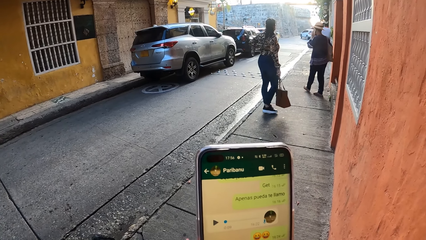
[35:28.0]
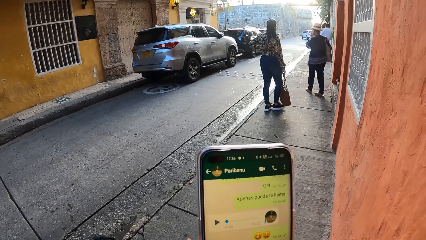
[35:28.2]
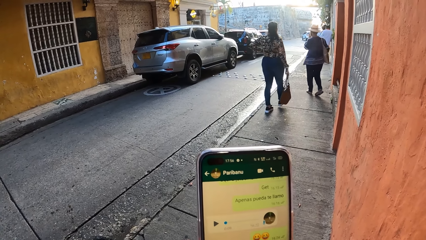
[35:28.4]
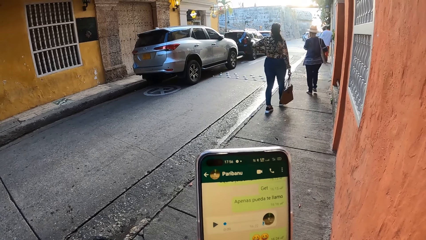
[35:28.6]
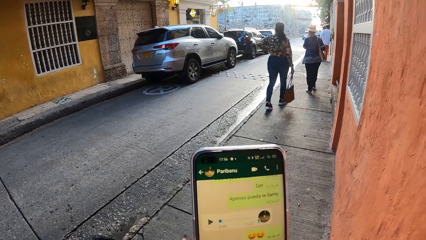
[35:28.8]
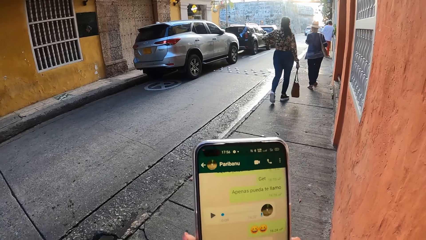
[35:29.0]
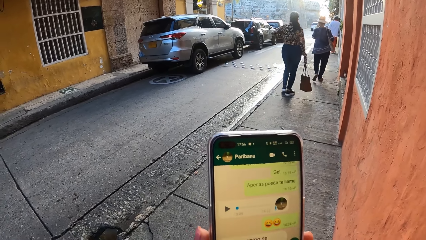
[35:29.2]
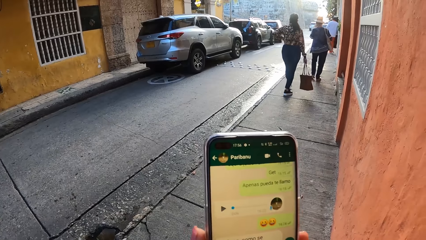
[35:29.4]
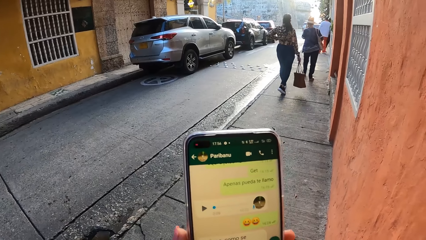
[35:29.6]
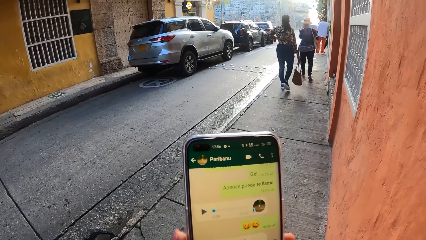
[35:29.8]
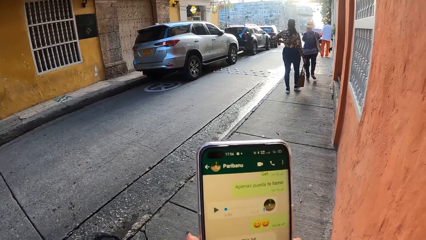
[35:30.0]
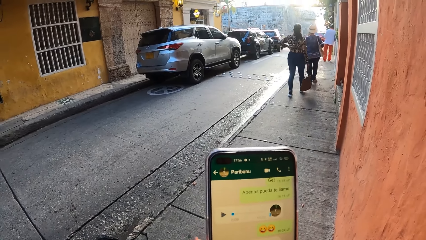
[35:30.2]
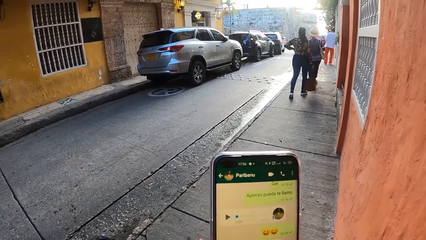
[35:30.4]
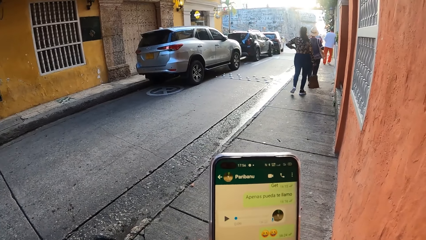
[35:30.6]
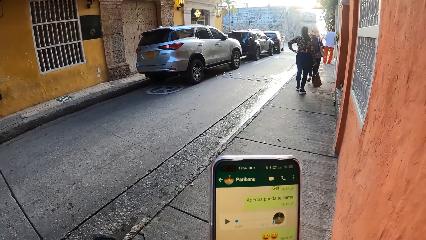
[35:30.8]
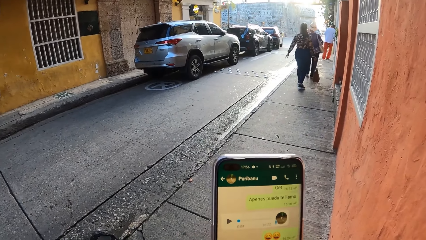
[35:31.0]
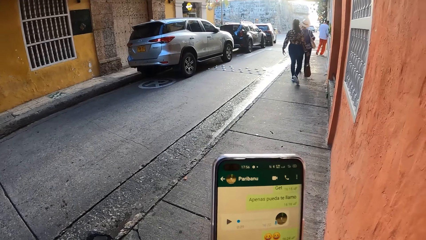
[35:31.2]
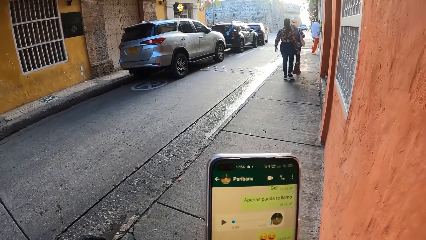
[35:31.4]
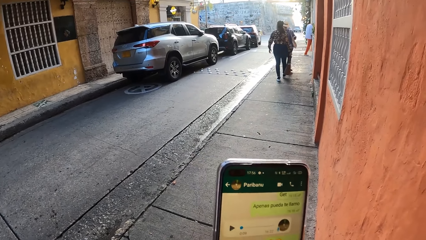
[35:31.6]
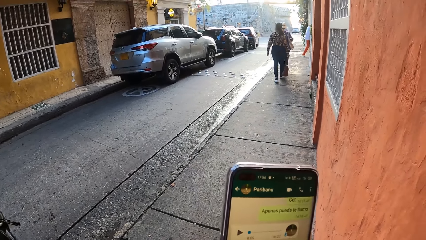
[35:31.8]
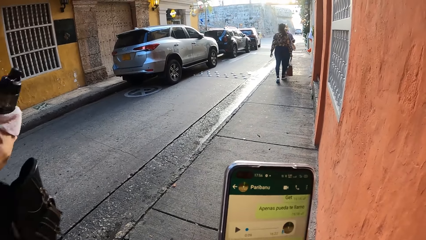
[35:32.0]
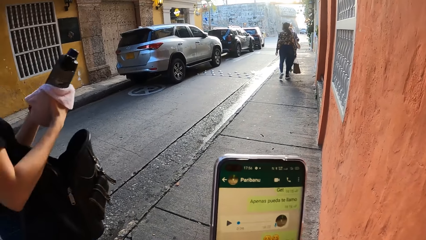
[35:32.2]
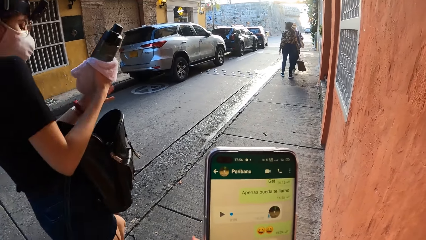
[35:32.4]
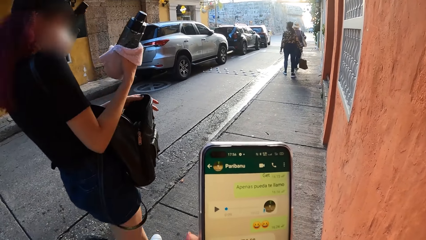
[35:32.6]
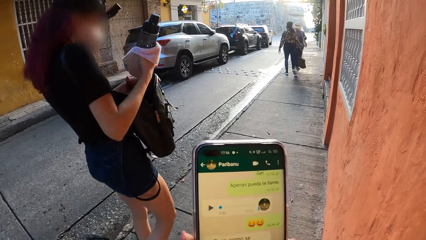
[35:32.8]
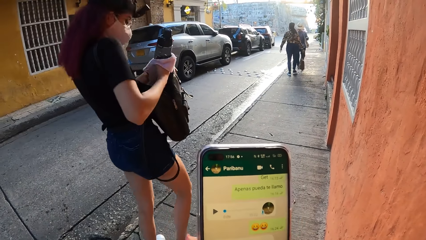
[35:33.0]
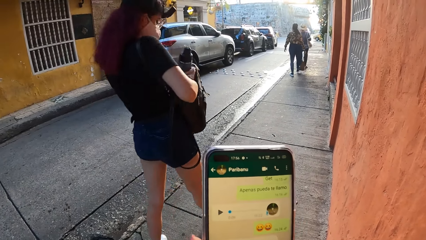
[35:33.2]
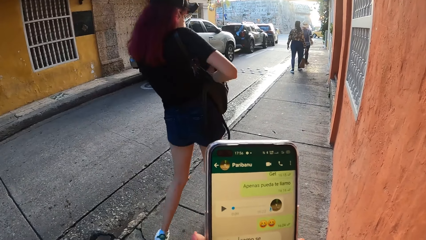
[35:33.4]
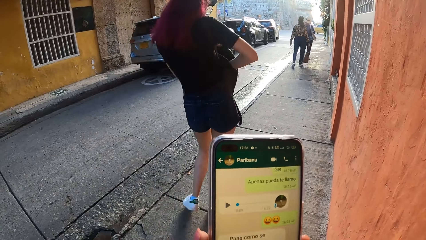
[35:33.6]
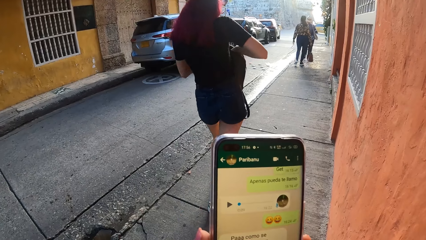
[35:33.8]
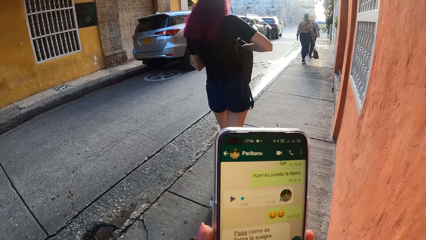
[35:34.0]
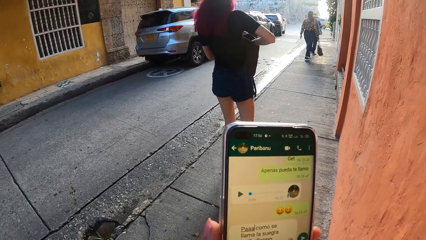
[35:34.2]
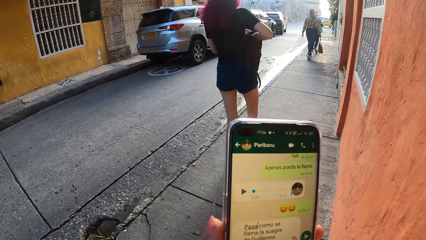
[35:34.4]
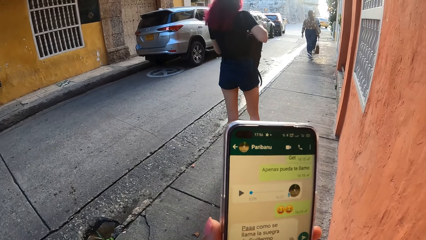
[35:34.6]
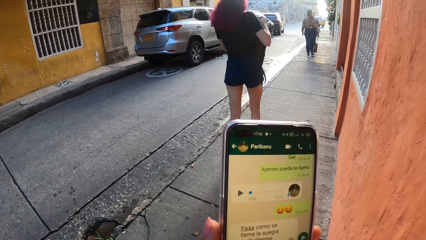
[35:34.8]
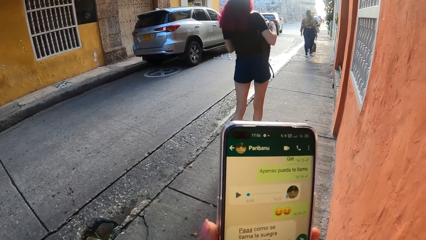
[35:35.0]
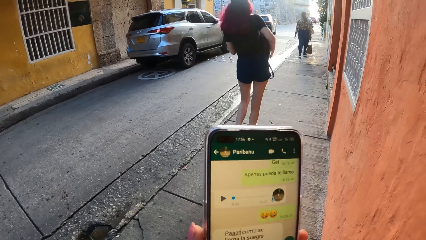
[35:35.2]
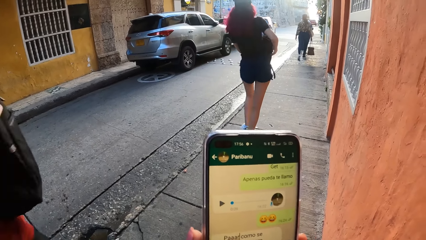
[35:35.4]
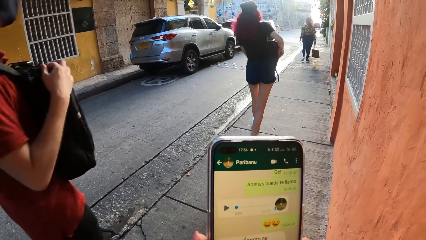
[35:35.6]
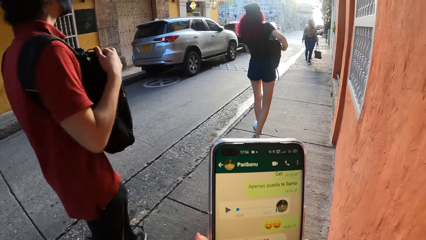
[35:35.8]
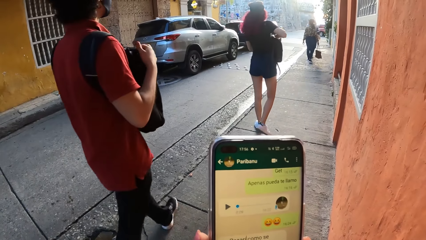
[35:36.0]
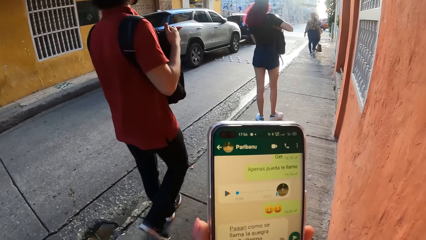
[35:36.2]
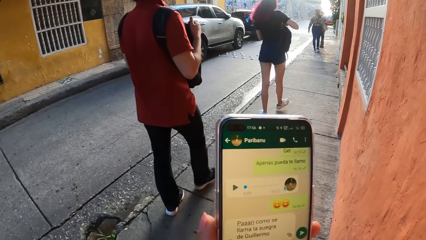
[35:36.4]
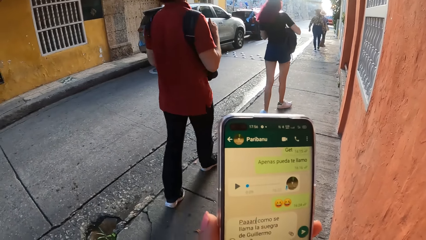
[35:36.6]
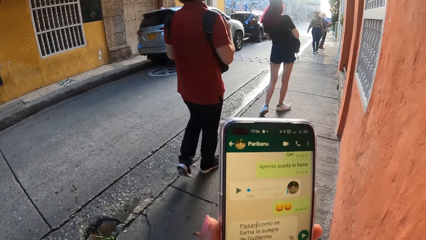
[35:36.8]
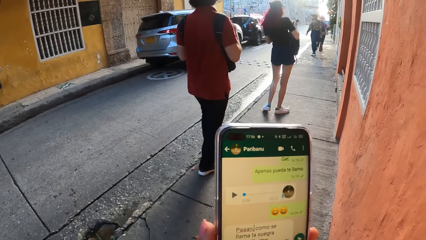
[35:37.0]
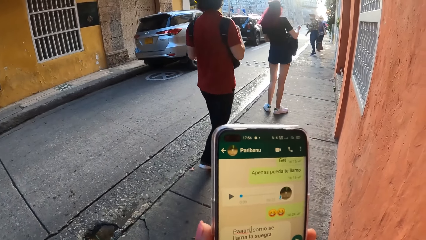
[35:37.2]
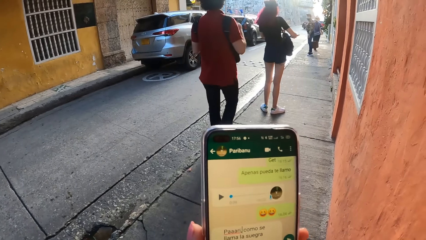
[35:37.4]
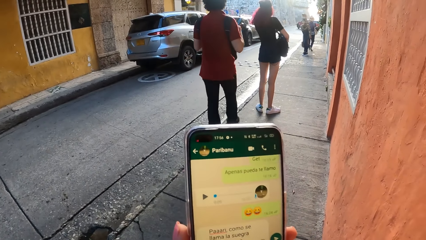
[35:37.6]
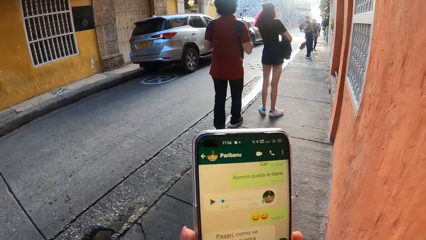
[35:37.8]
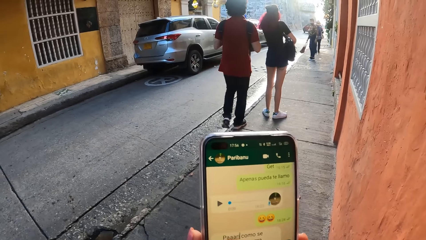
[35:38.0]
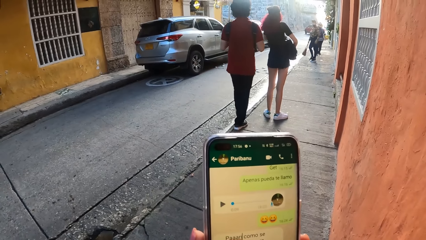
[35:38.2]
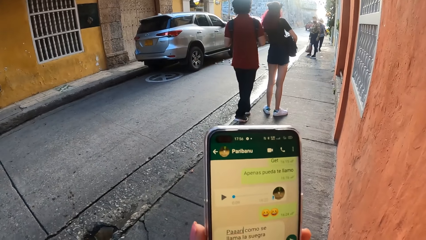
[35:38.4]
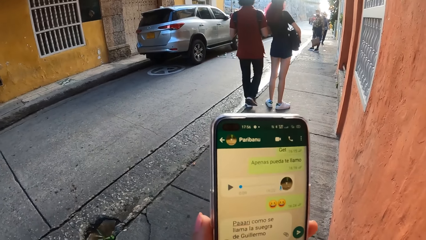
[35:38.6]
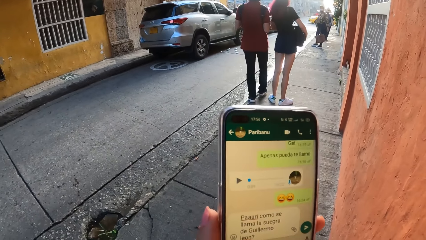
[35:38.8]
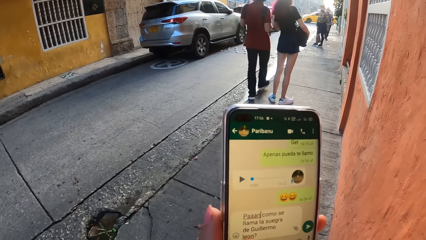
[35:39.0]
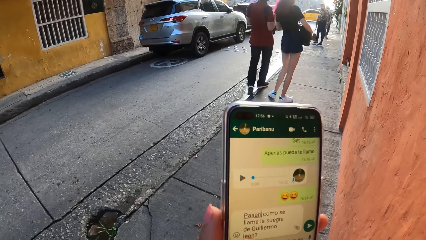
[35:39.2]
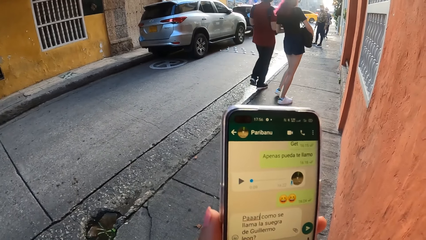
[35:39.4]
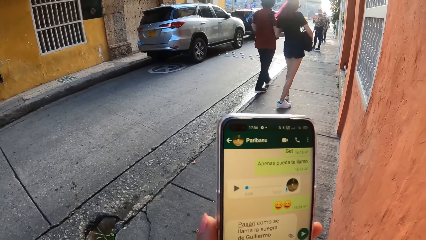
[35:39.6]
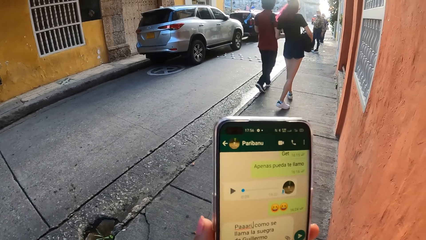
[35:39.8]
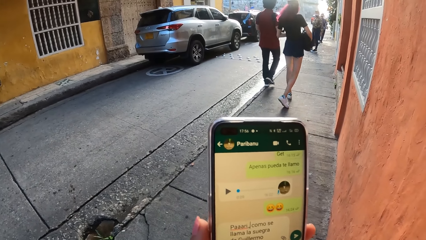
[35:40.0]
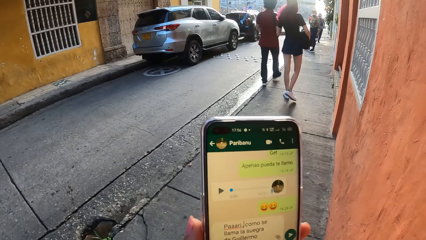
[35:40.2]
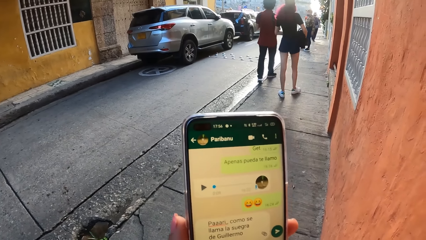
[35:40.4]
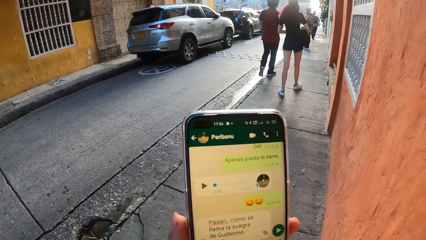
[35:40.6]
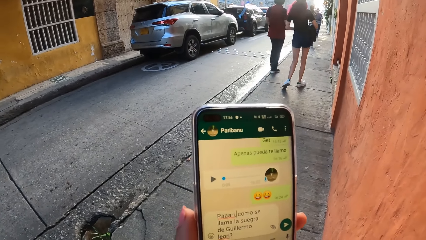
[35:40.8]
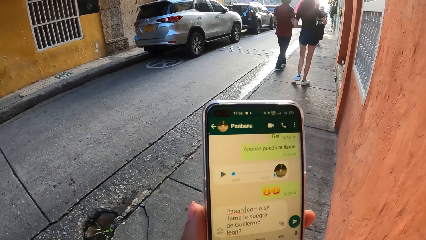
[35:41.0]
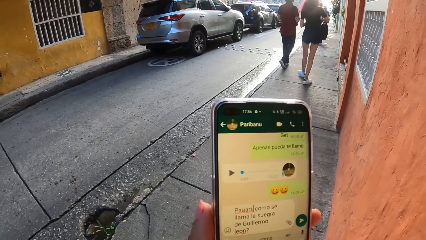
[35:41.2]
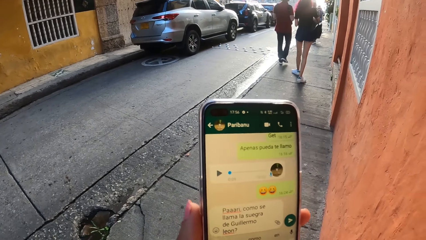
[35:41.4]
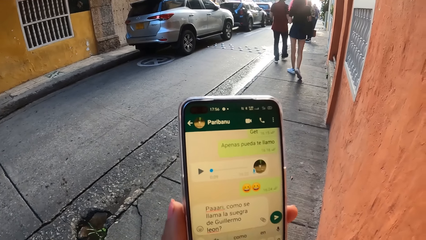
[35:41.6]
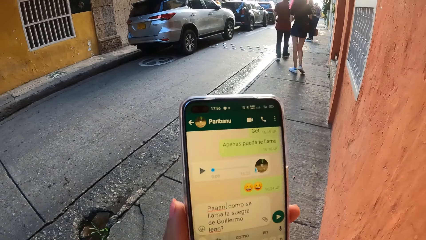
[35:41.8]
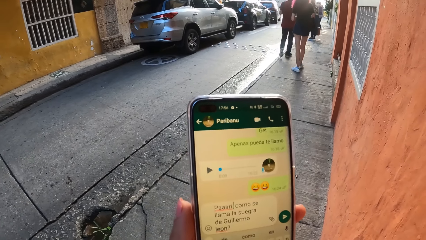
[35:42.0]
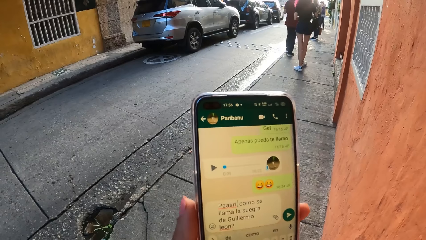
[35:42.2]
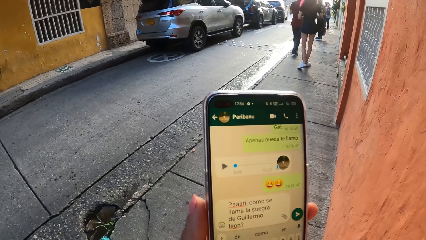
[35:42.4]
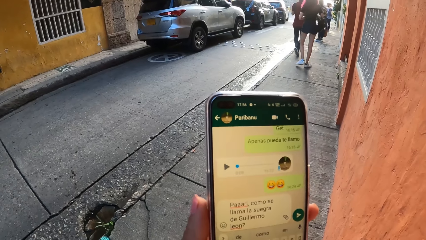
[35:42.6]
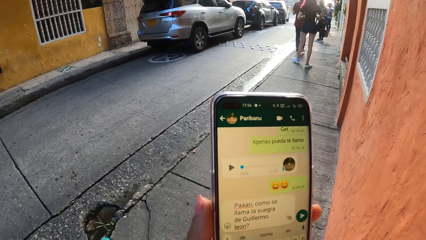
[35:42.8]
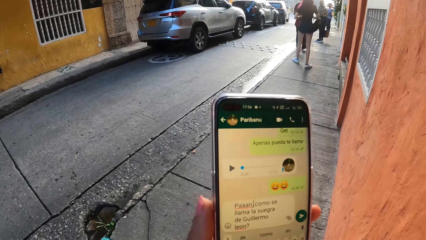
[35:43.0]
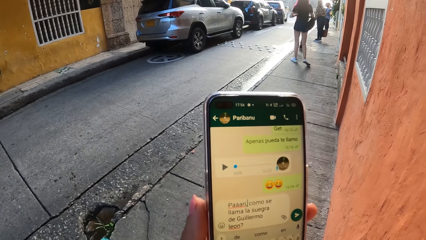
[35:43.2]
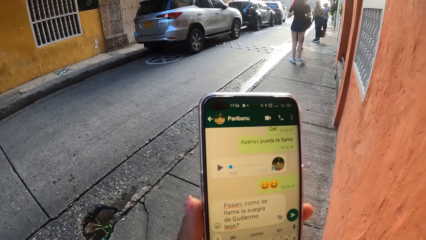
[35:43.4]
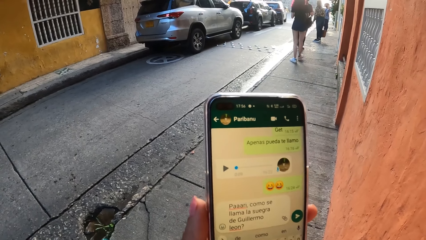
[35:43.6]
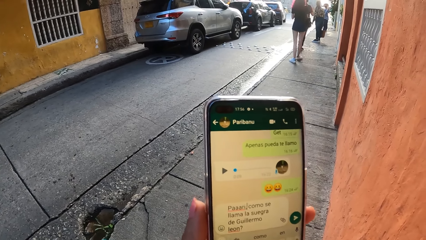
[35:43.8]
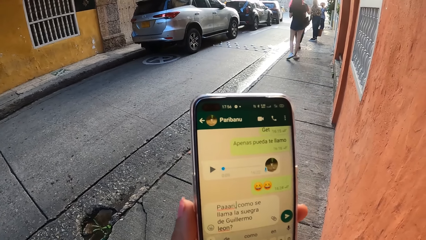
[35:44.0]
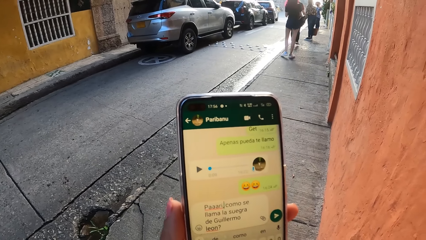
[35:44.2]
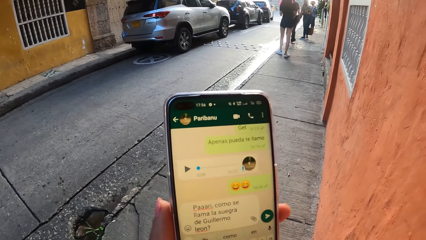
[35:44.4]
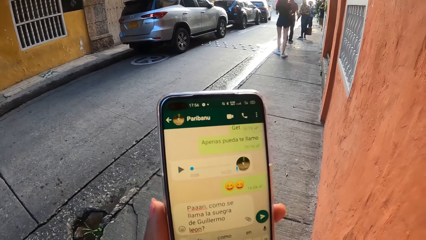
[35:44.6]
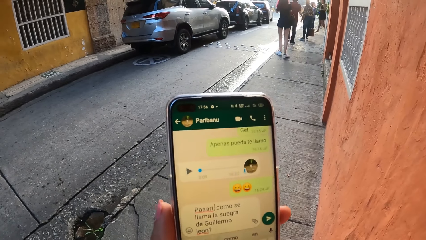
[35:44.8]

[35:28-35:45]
A woman walks around the street. Another woman walks around the street. A third woman walks around the street and puts a bottle in a bag. A man walks around the street.
